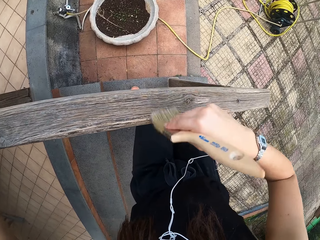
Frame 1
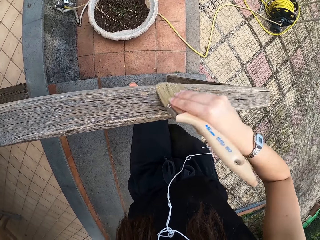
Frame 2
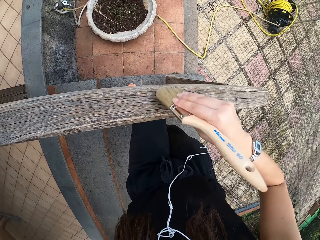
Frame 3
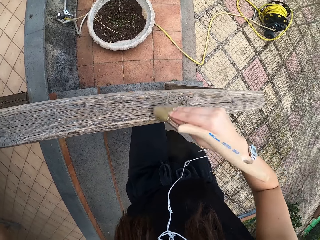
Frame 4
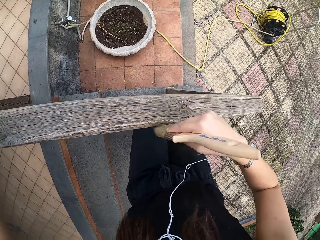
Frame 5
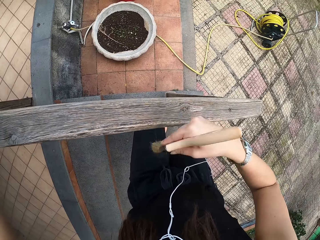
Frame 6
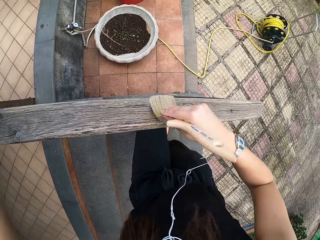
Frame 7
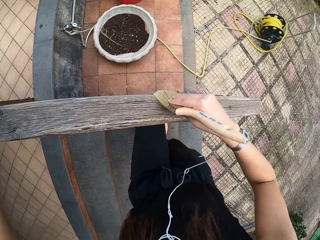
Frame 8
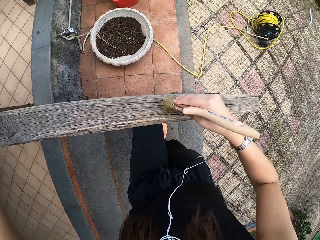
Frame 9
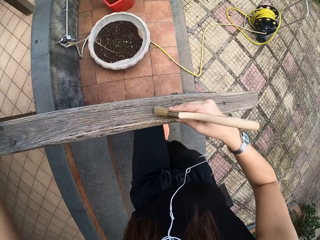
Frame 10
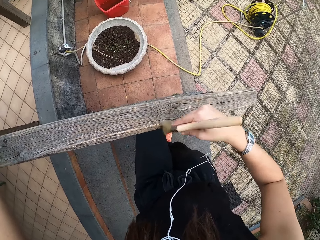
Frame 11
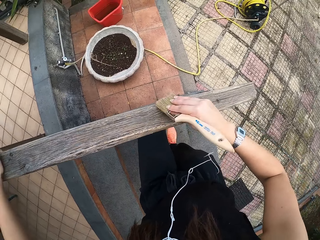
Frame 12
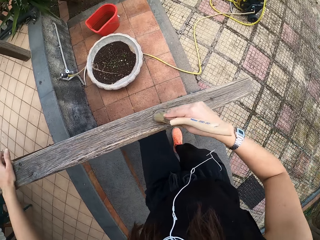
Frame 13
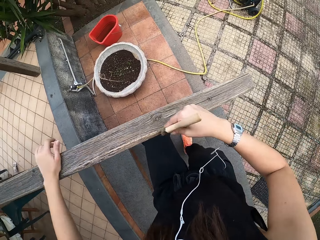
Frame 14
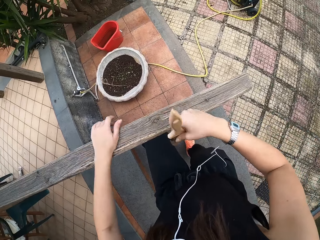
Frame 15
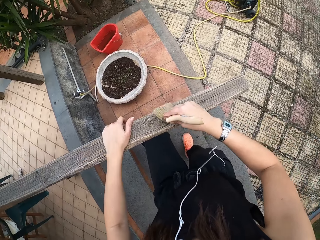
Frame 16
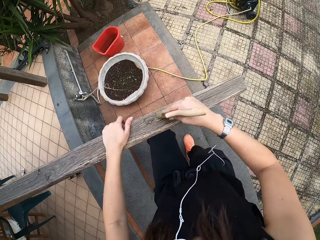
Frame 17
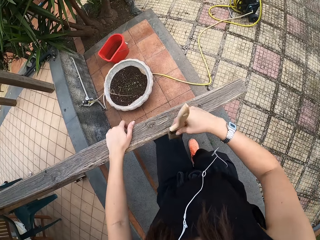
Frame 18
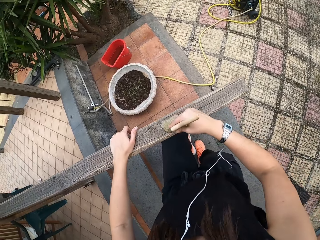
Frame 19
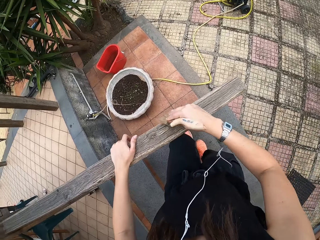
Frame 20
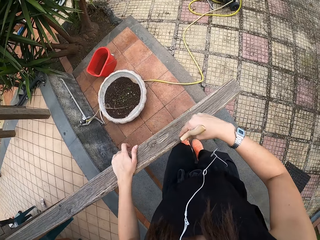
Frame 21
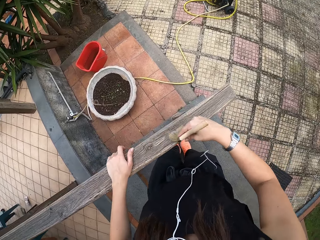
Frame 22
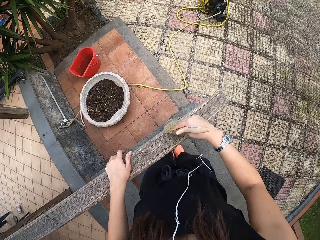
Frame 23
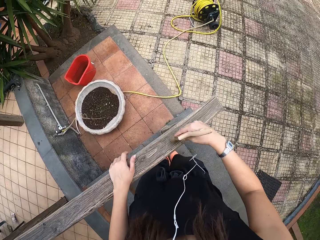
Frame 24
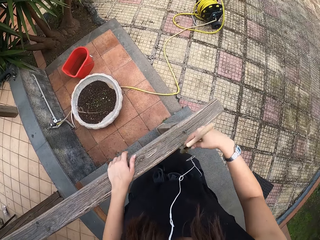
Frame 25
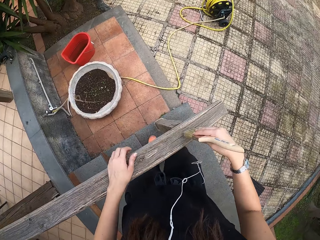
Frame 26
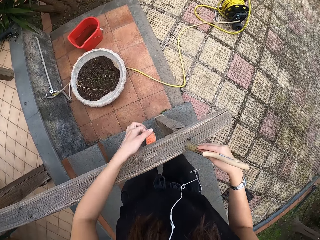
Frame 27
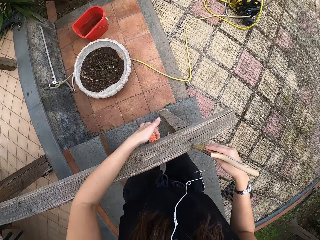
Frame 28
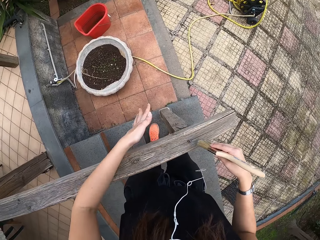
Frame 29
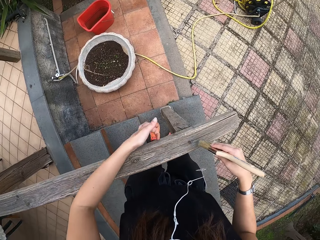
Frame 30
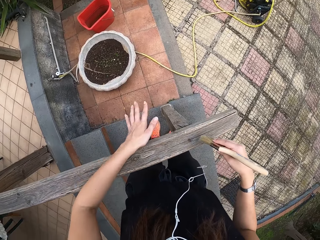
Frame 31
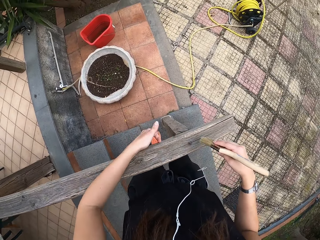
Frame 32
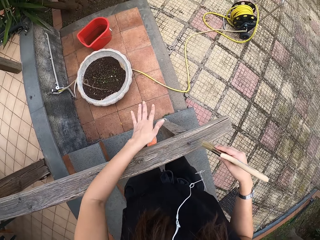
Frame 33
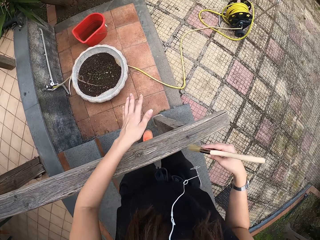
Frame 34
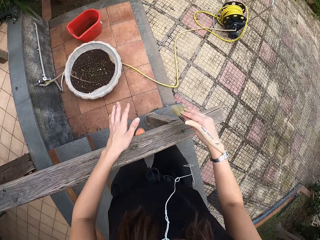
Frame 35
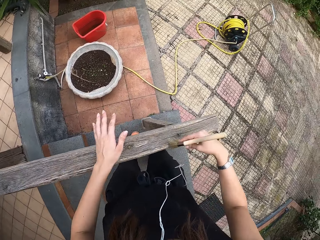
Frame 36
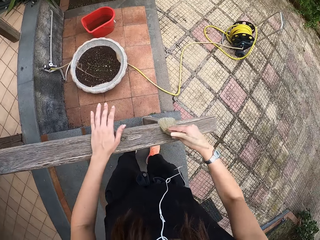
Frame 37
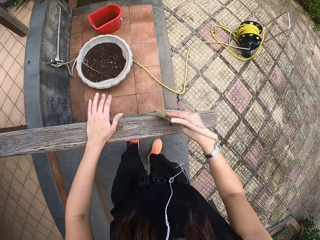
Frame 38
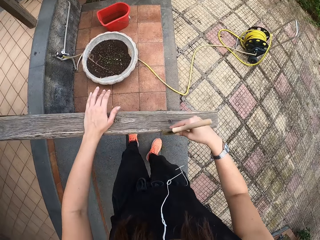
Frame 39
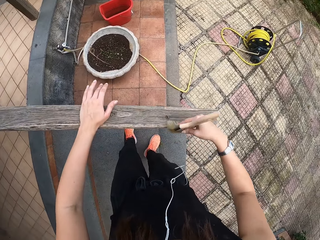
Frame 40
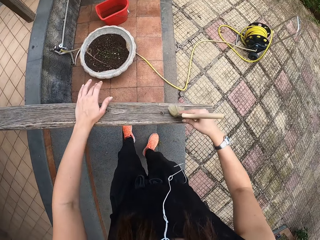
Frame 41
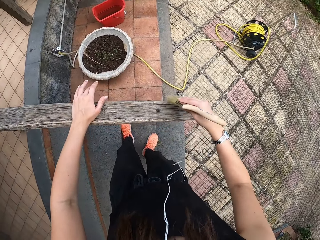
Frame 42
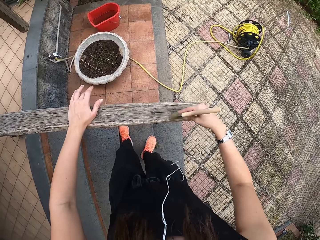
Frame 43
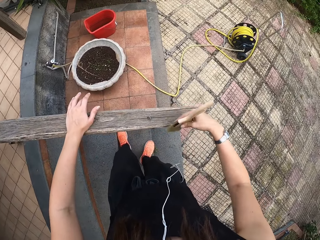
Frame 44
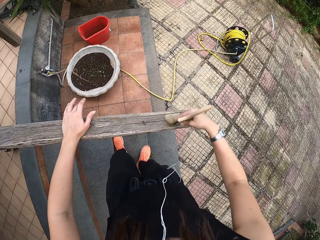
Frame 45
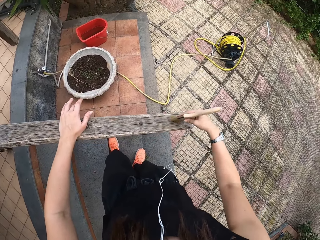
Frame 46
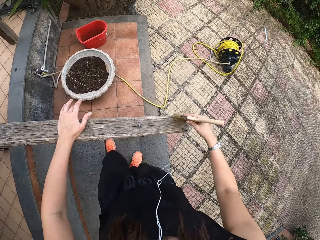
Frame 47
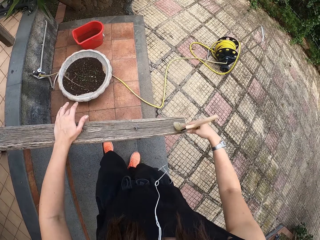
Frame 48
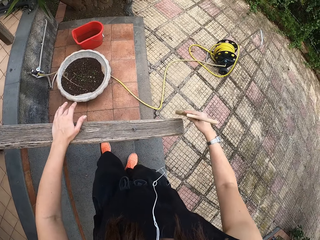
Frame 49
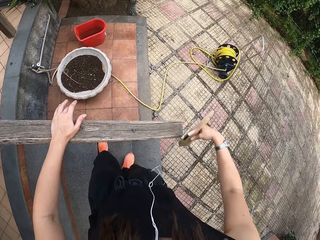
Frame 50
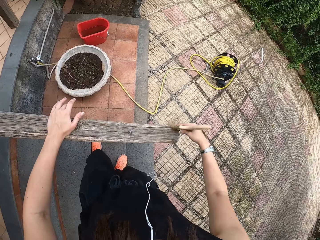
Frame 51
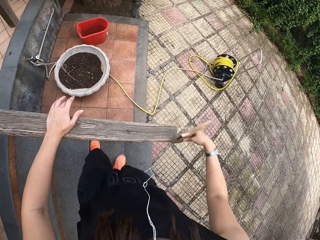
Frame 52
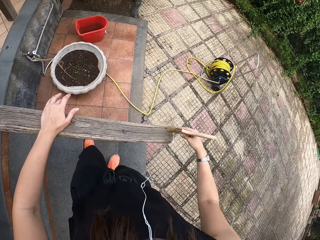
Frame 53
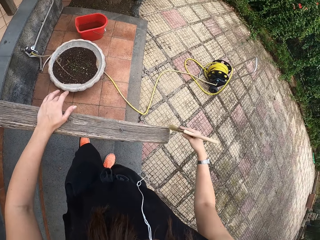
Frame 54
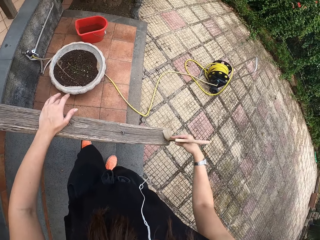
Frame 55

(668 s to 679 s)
The camera wearer pulls the hand on the post. They brush. They remove something with the left hand. They push dirt from the post. They brush the wood with the paint brush.

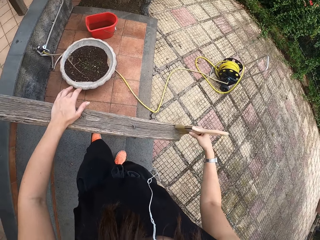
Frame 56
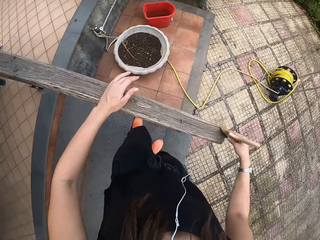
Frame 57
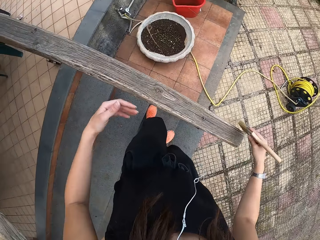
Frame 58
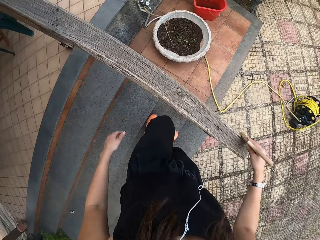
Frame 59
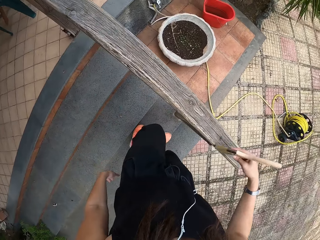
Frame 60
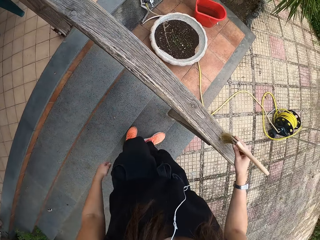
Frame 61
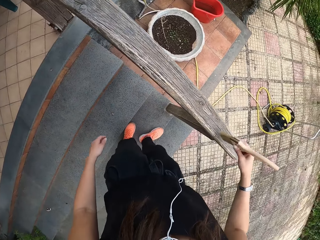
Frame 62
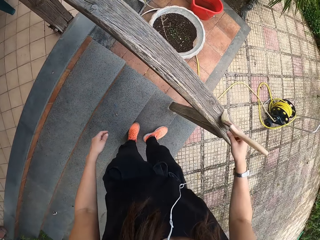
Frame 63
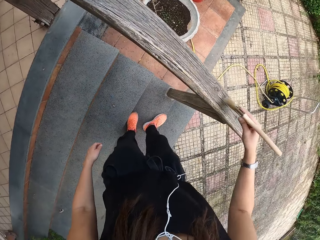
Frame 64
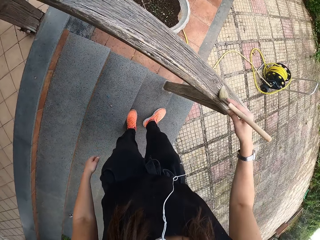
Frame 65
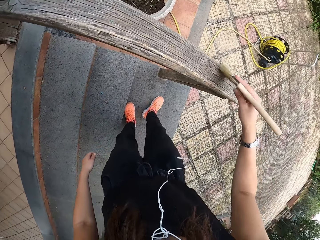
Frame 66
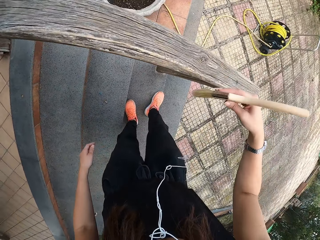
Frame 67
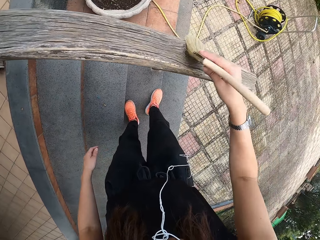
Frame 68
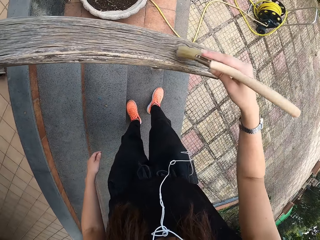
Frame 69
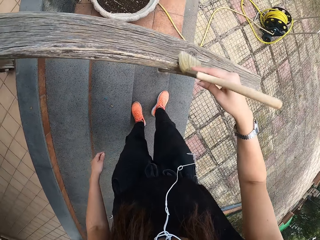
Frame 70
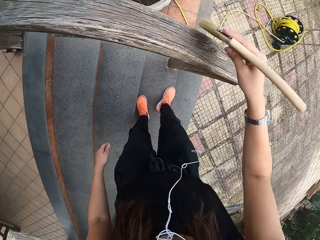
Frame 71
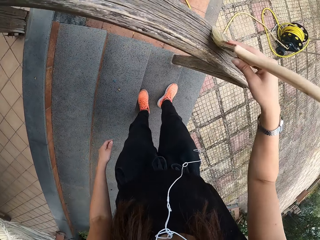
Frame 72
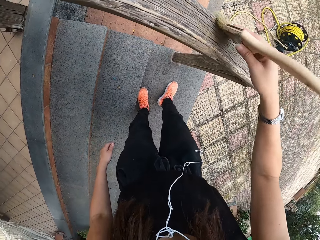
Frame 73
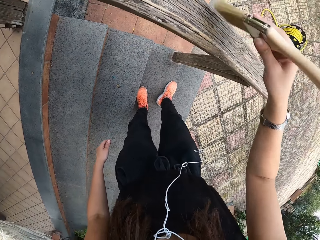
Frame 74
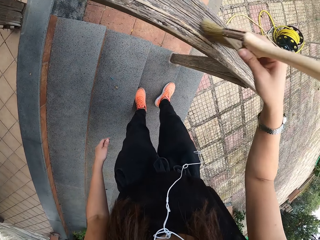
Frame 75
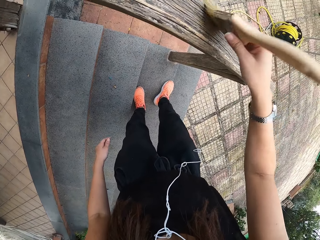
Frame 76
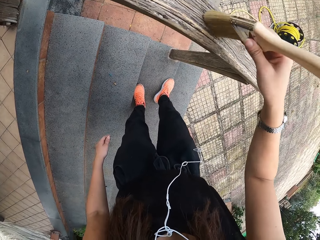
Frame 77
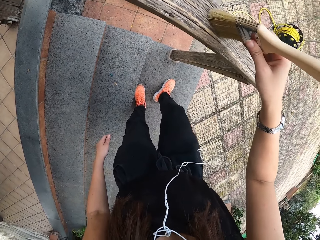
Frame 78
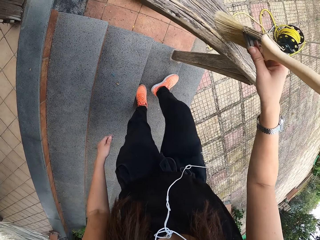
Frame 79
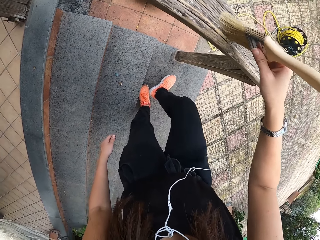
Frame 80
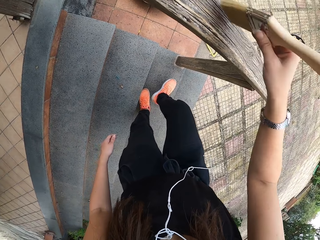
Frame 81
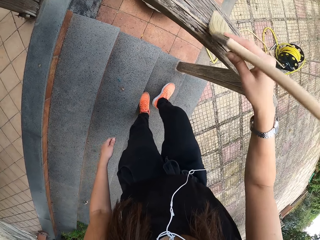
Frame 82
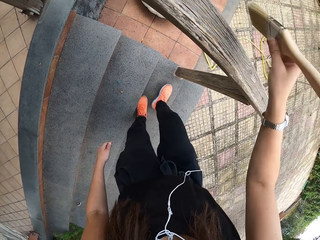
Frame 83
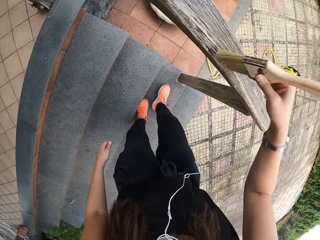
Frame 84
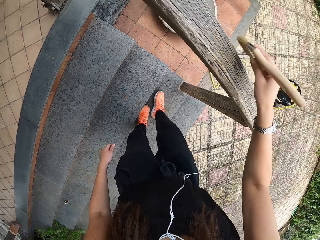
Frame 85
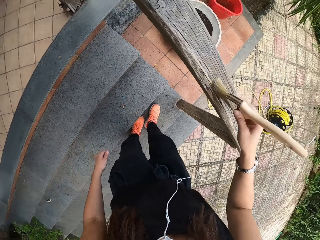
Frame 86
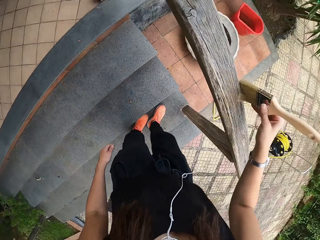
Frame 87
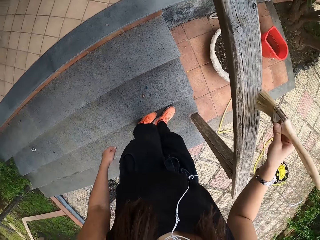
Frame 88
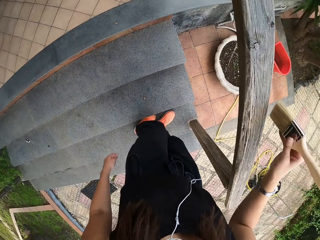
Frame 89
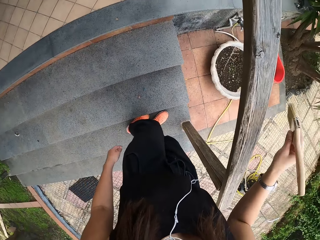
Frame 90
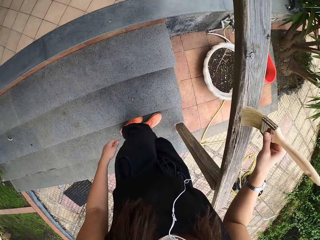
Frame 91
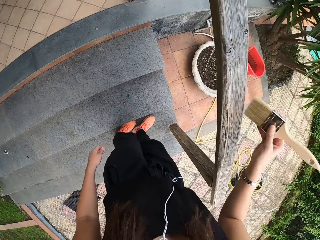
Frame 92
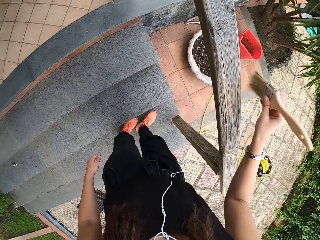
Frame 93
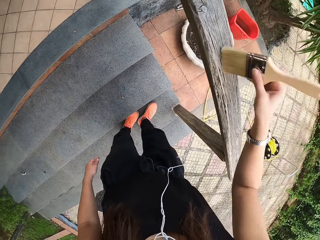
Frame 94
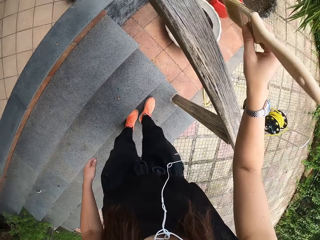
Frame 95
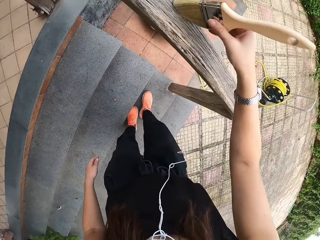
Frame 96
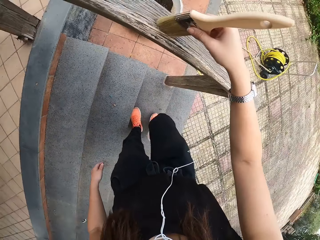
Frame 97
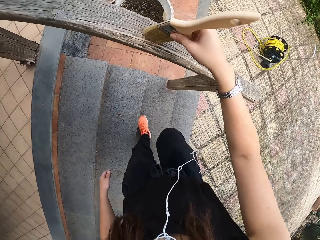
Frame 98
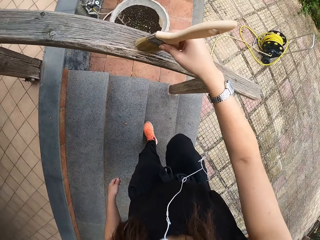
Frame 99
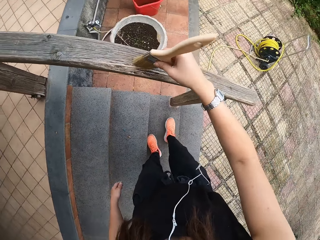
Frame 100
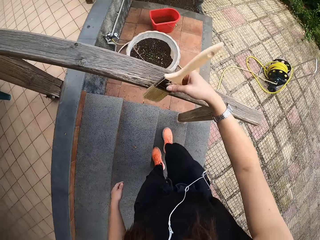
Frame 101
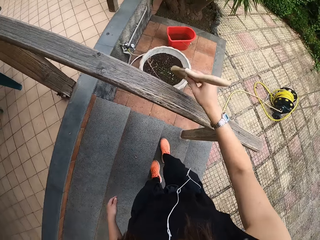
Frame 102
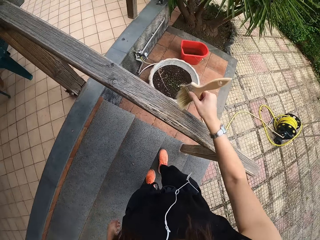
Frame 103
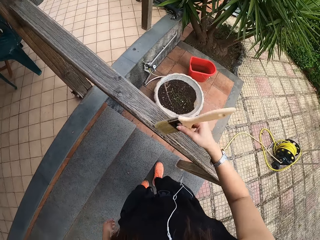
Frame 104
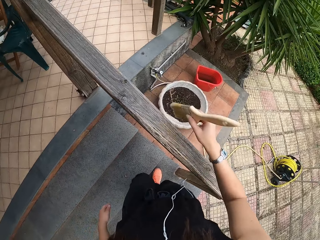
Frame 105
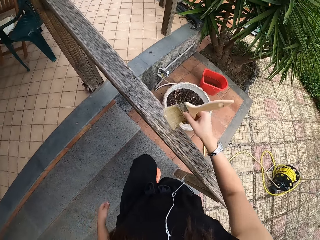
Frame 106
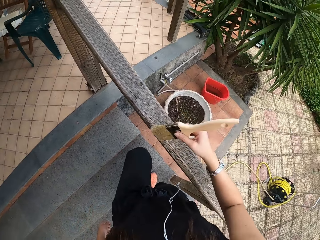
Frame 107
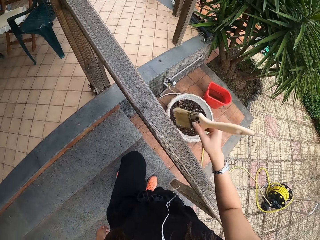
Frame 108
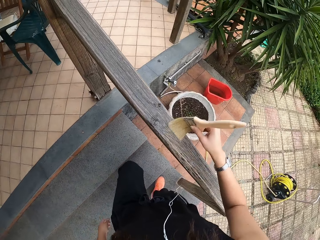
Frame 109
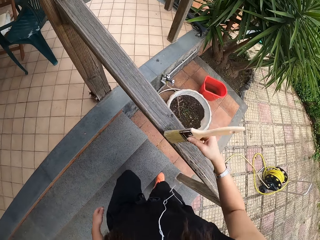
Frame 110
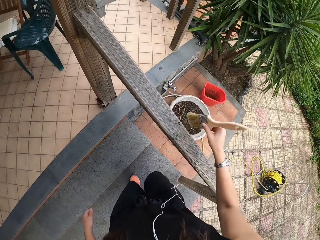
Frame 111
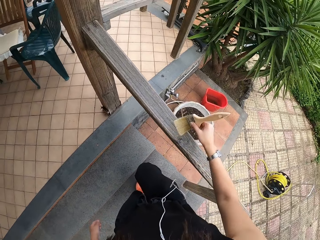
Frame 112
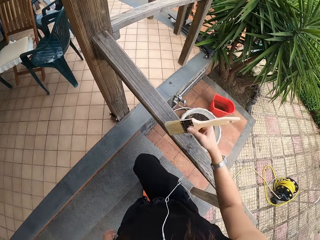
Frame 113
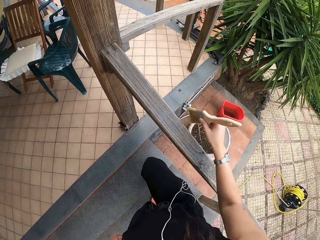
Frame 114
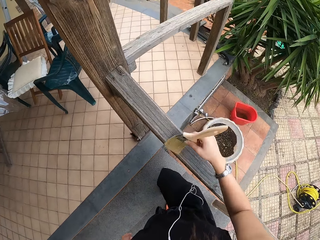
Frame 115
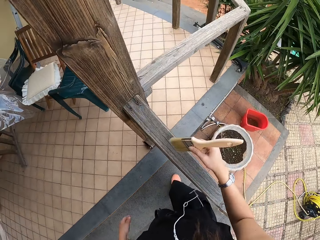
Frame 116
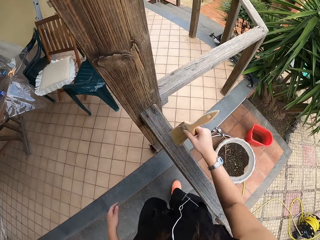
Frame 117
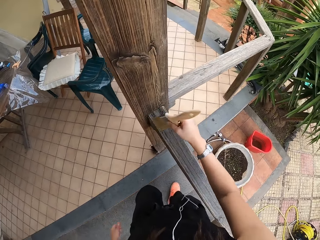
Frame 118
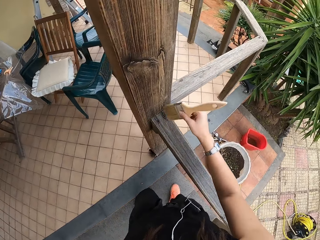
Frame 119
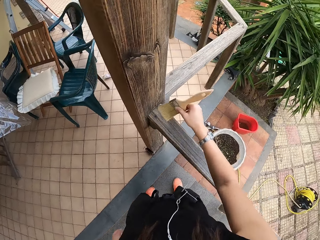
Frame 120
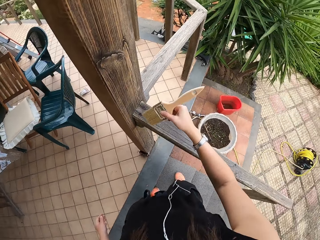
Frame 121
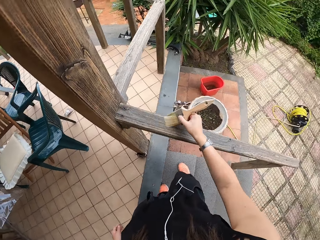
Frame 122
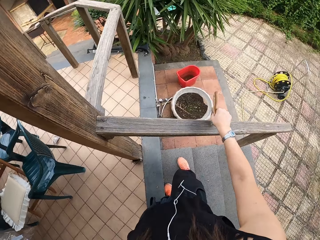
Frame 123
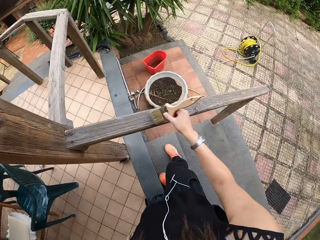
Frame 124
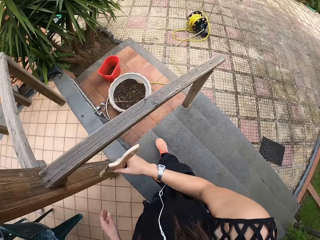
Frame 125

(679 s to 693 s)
The camera wearer lowers the hand. They brush. They move upstairs. They brush.
